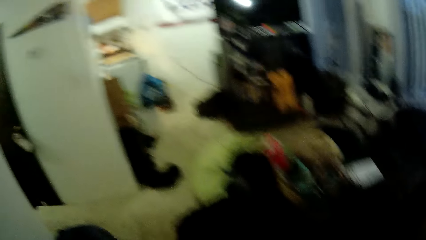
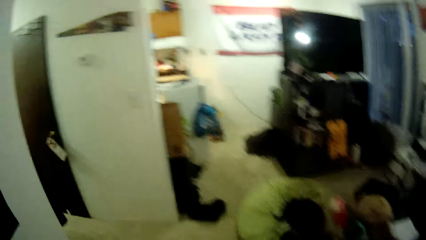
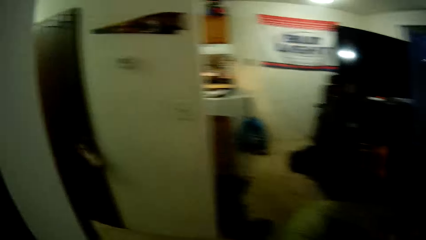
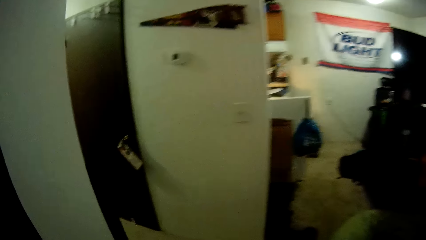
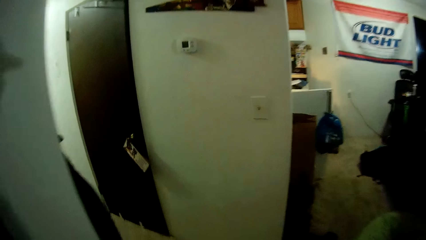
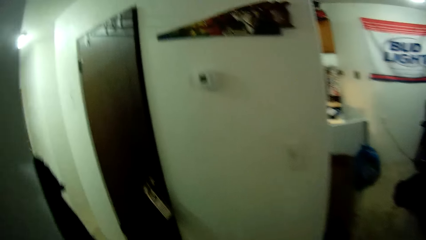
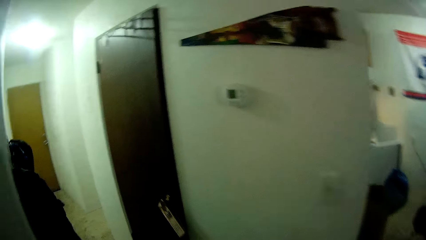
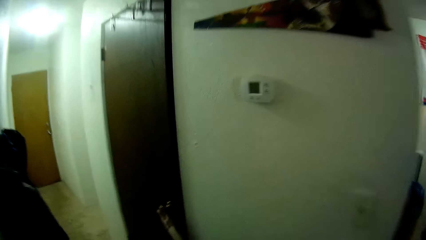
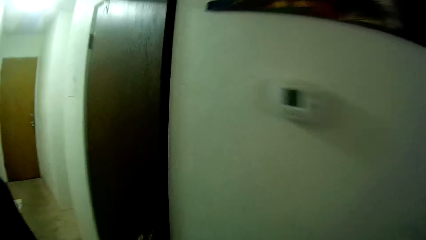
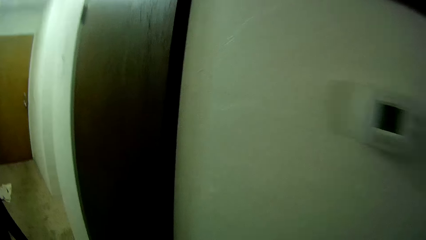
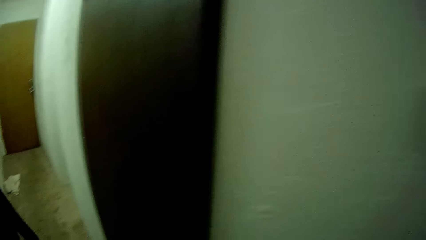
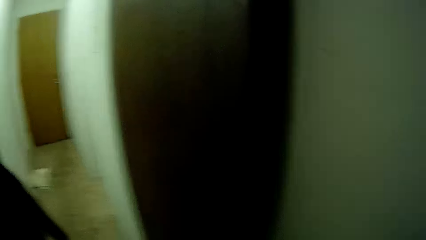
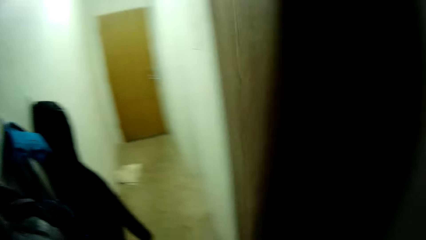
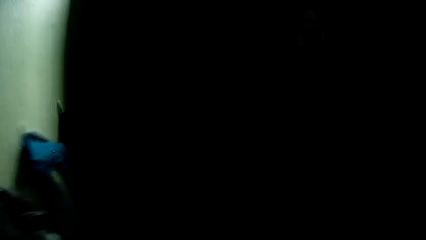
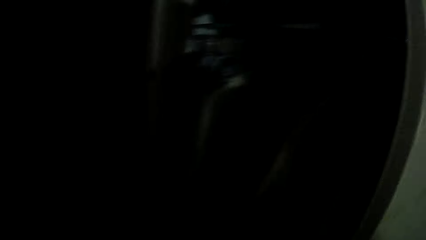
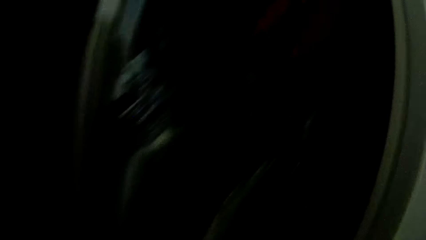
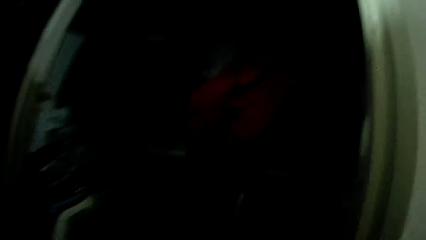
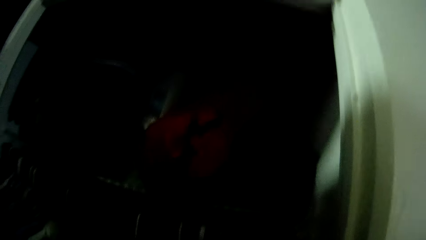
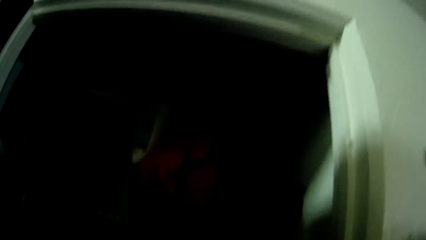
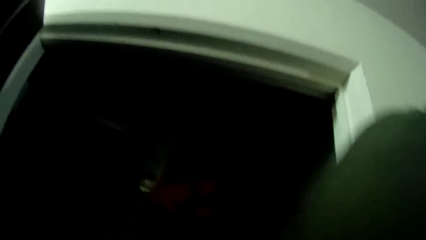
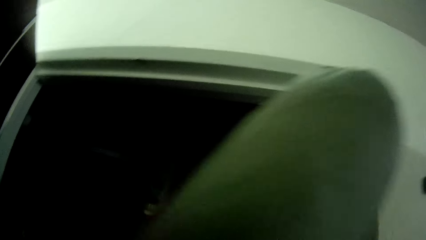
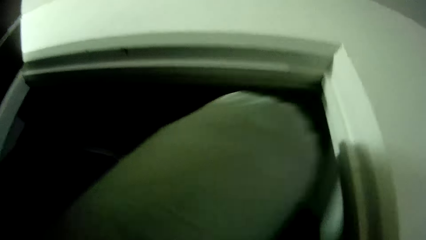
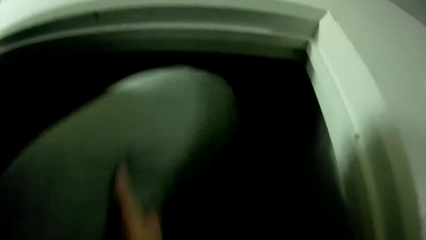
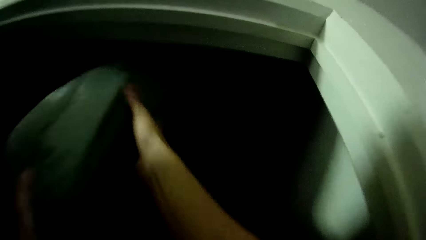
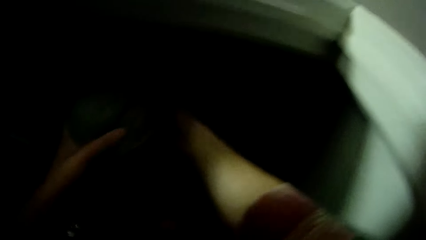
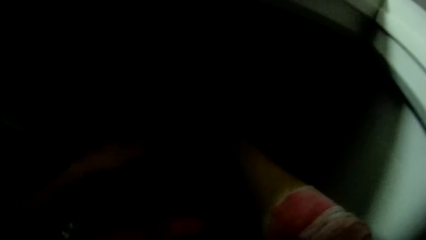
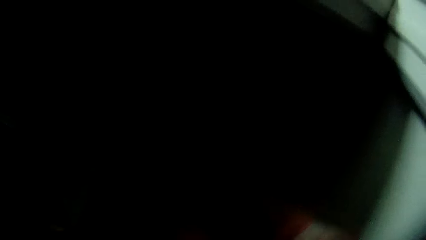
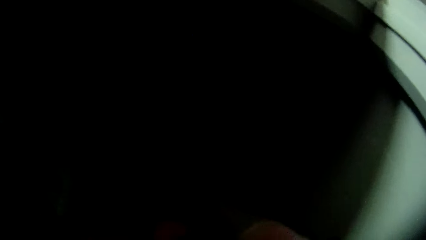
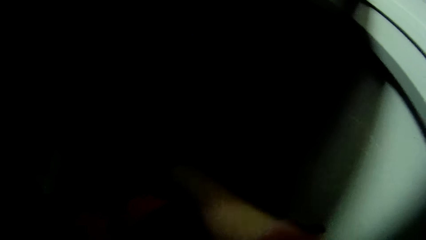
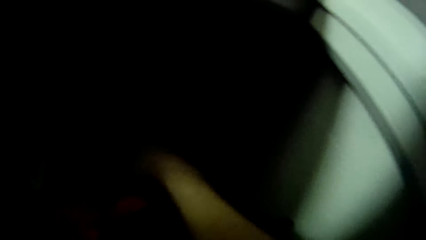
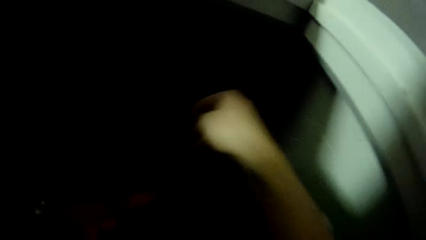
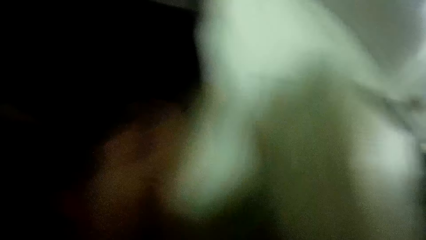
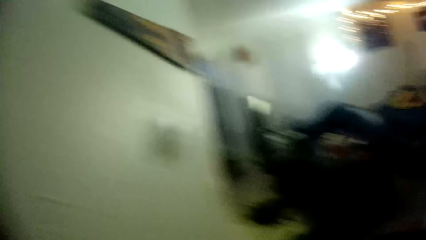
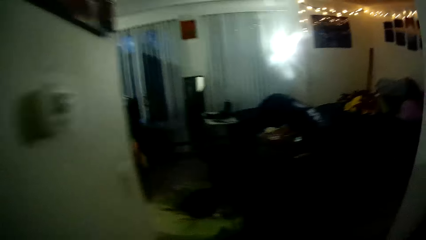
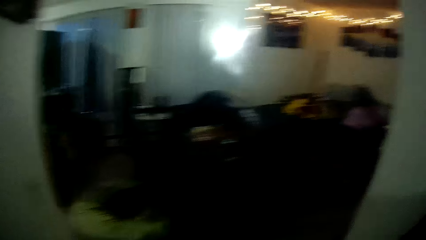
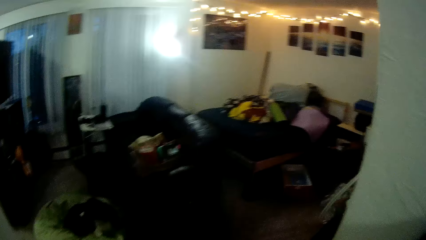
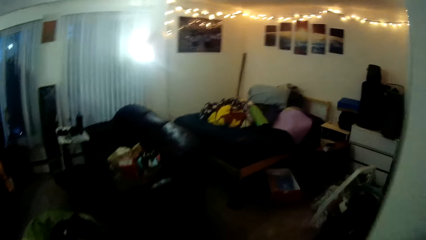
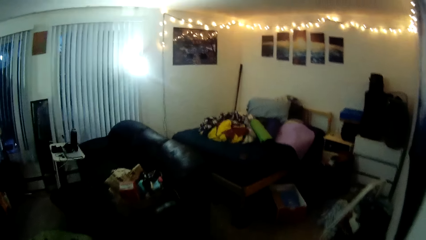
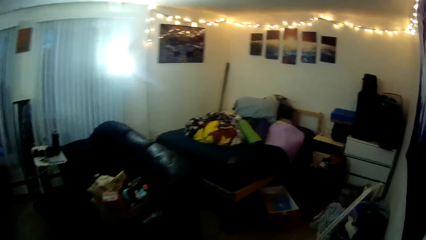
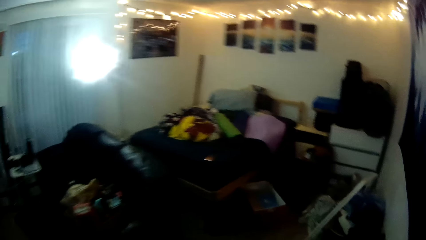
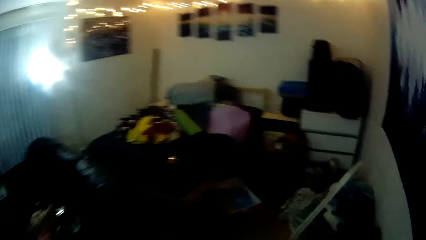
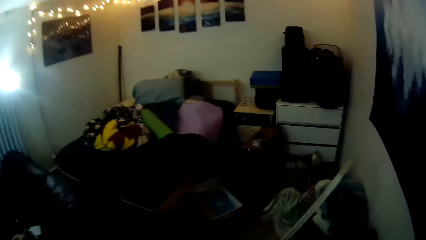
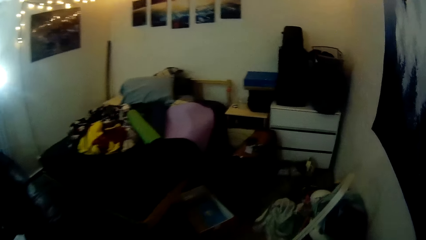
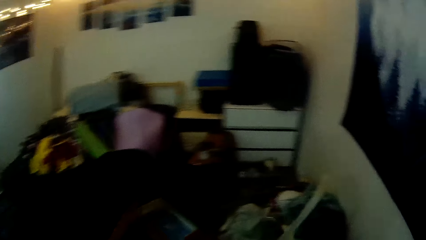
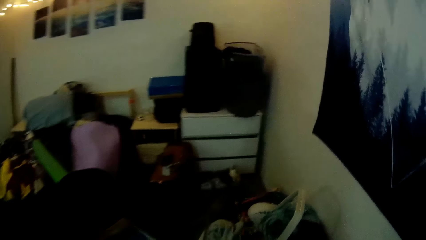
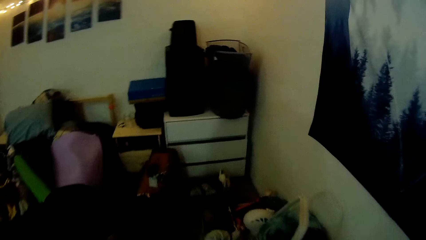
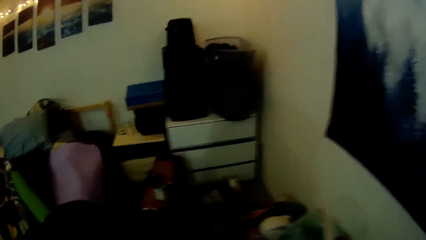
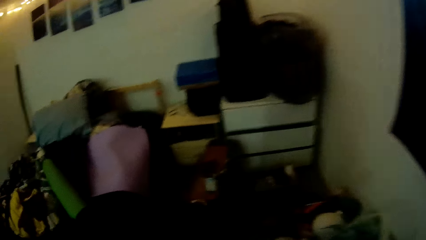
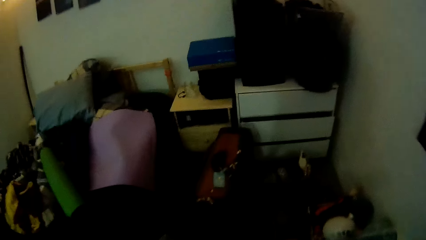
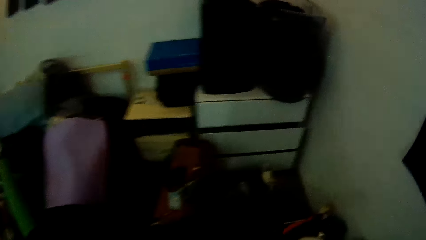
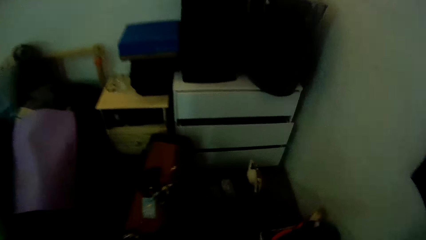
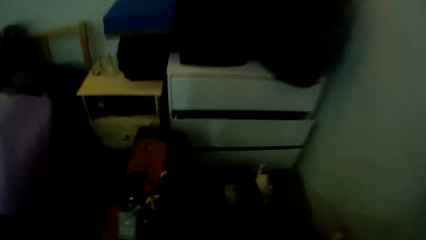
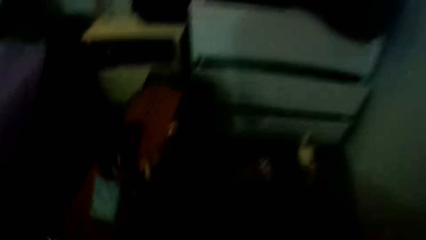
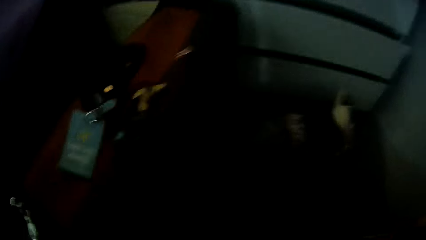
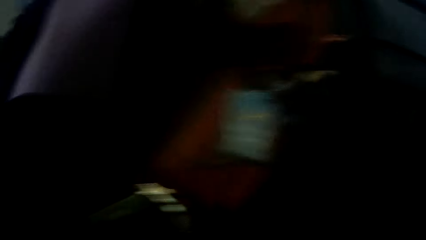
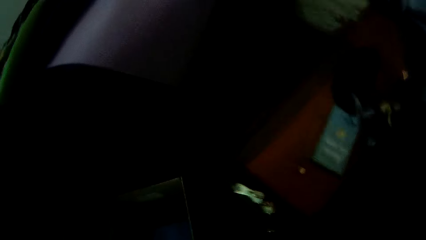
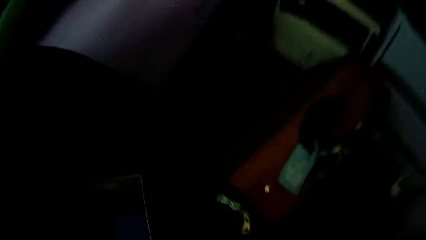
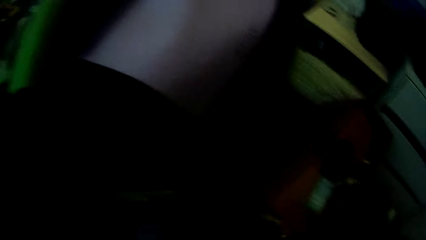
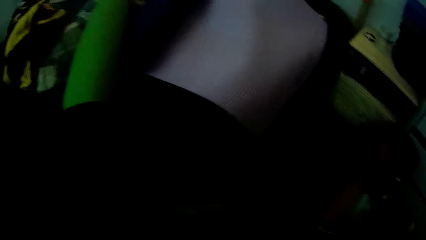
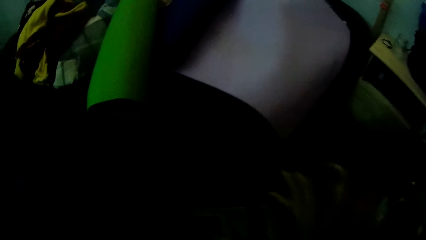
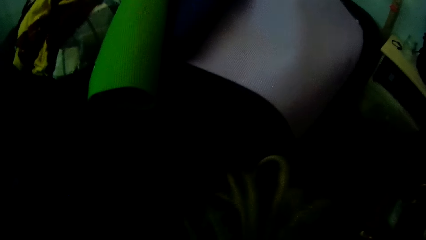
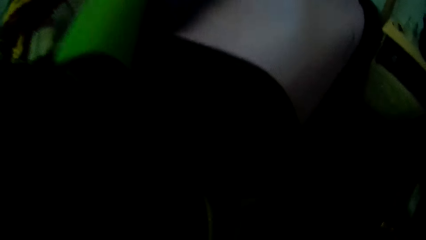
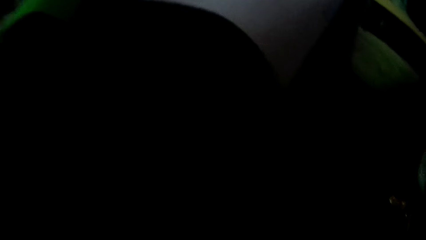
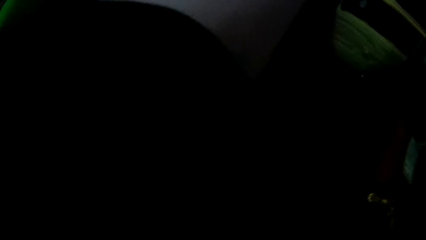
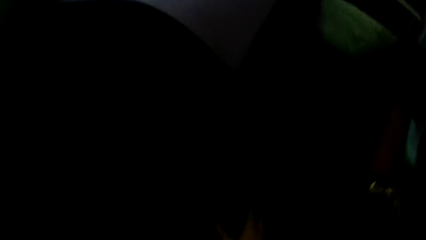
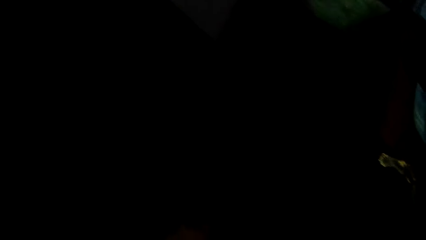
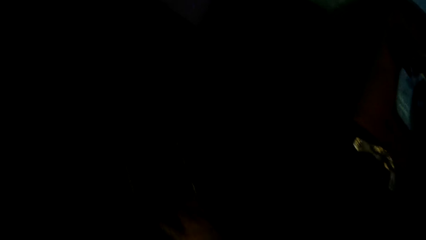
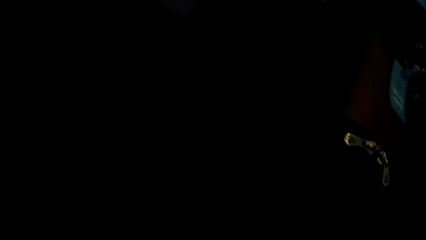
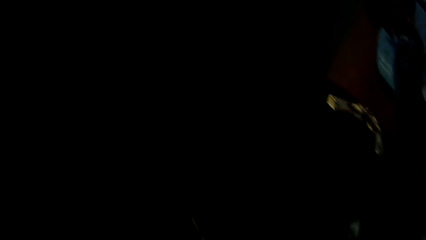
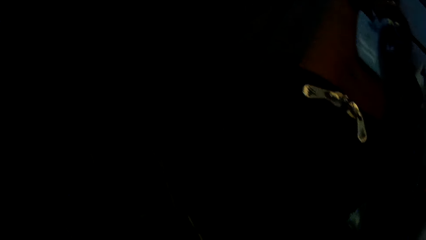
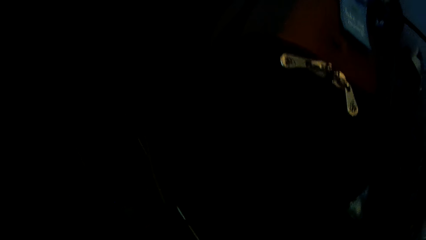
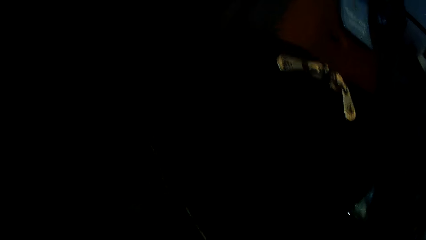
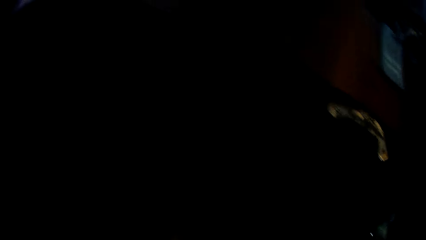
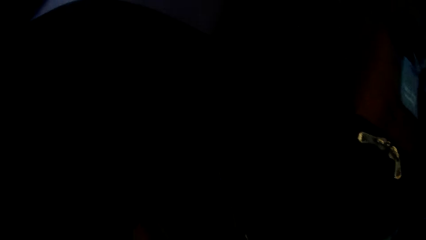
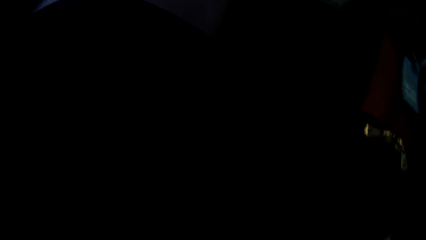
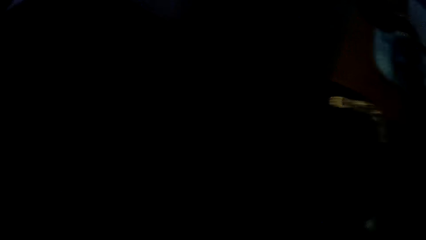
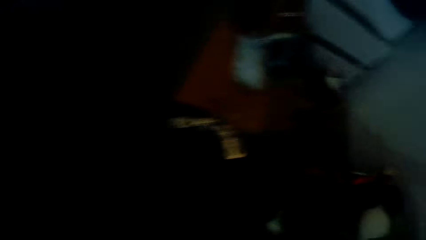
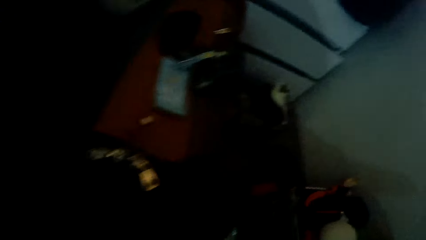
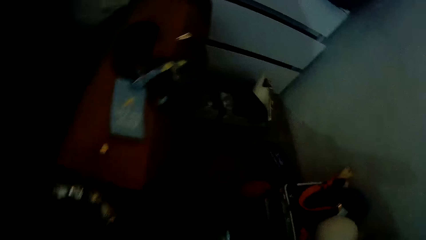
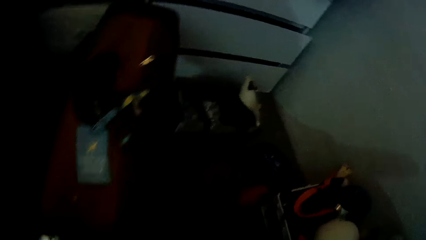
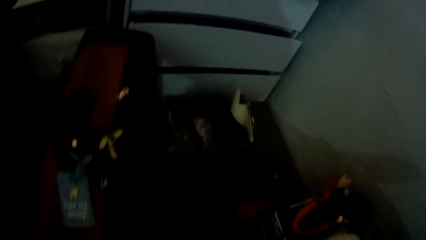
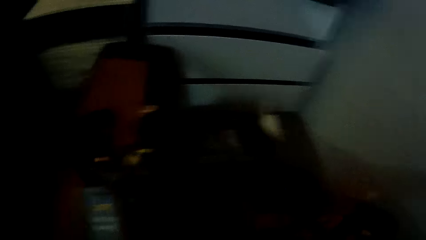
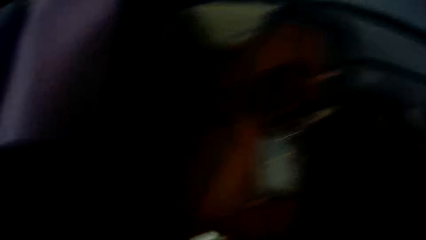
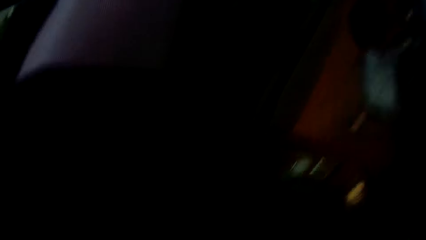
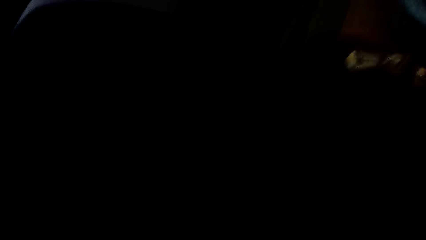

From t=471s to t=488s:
The camera wearer walks around the house. They open the cupboard. They put a cloth into the closet. They walk around the house. They look around. They hold something. They look around the room.
